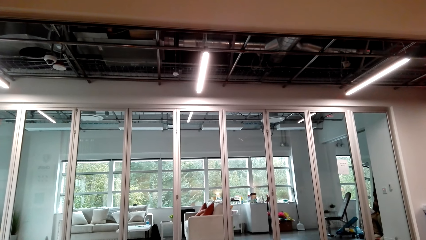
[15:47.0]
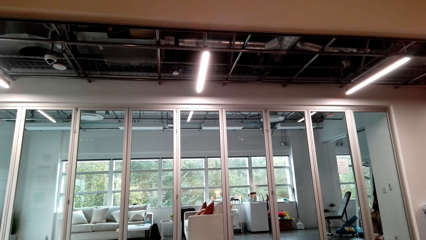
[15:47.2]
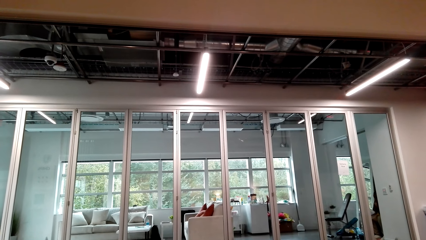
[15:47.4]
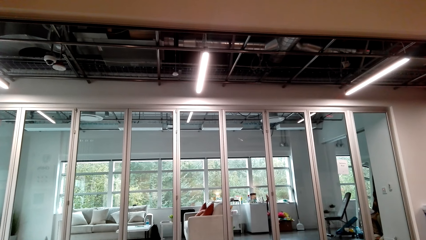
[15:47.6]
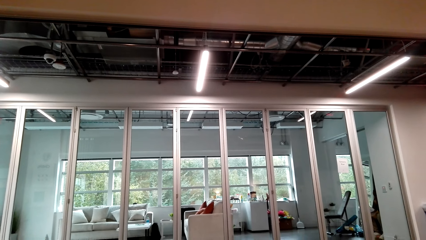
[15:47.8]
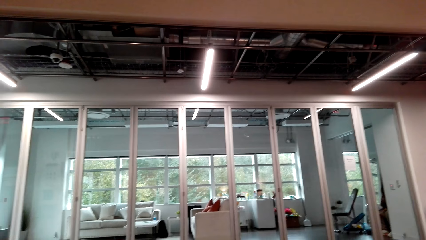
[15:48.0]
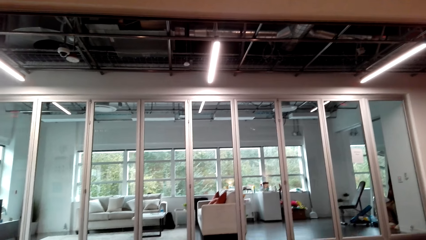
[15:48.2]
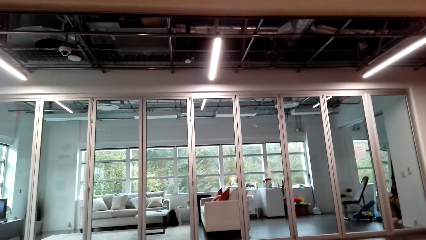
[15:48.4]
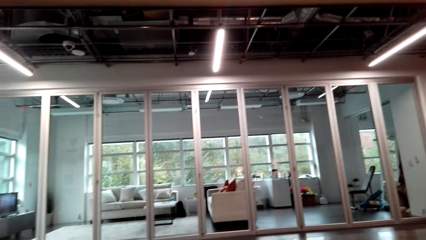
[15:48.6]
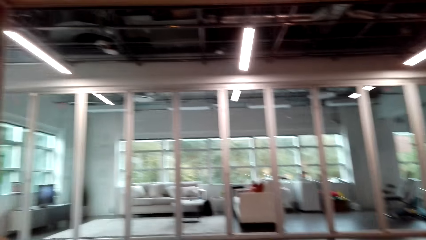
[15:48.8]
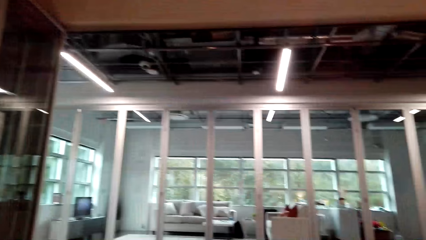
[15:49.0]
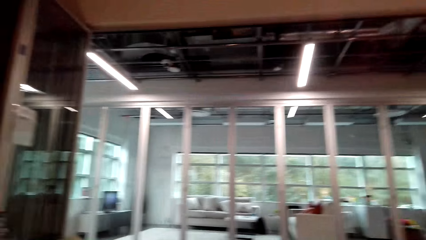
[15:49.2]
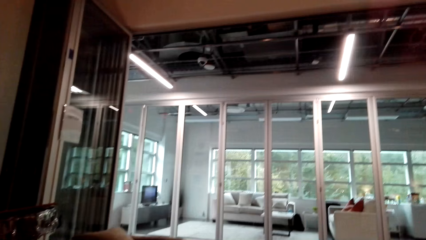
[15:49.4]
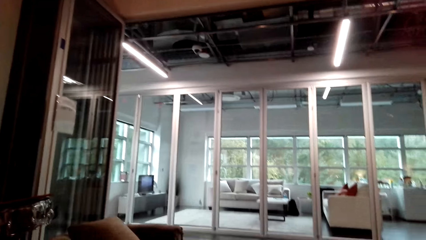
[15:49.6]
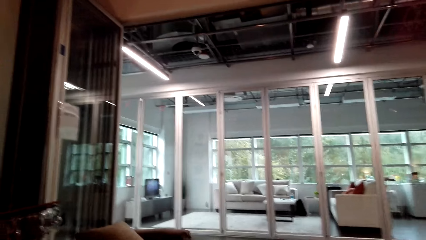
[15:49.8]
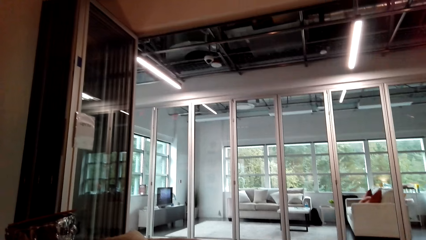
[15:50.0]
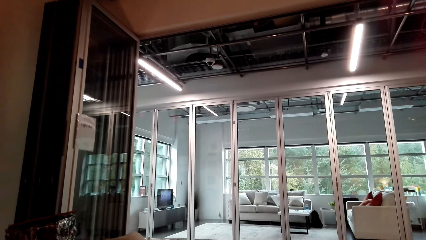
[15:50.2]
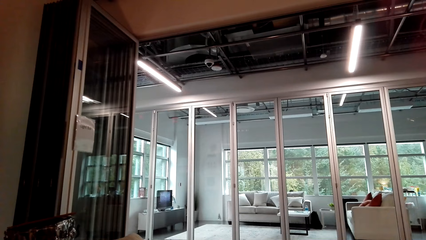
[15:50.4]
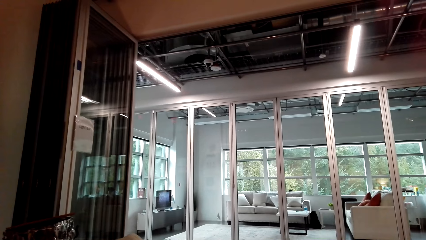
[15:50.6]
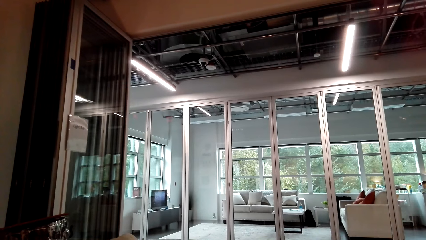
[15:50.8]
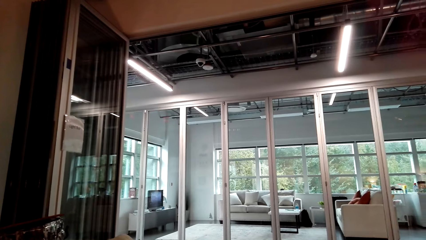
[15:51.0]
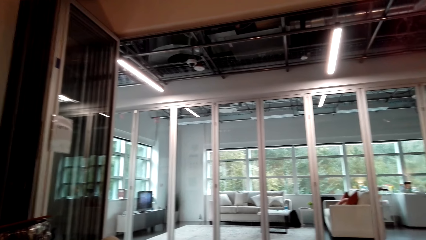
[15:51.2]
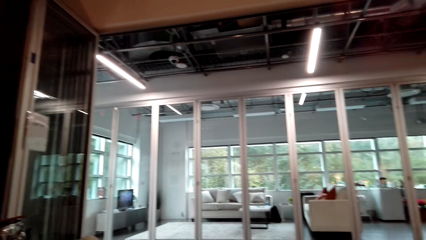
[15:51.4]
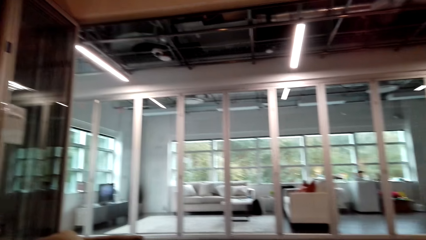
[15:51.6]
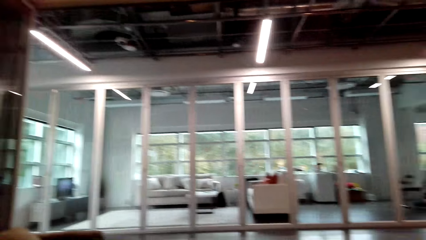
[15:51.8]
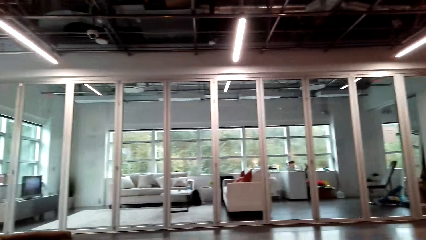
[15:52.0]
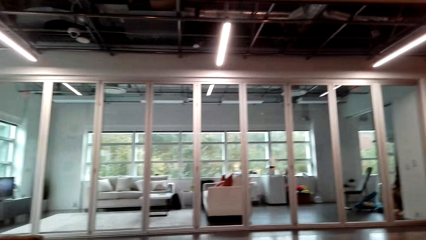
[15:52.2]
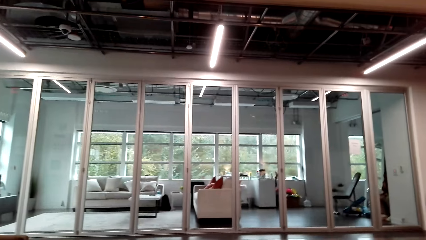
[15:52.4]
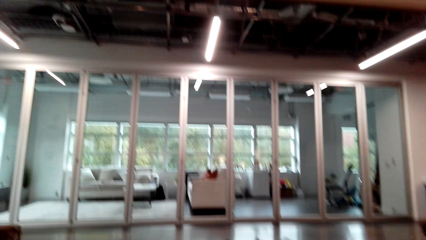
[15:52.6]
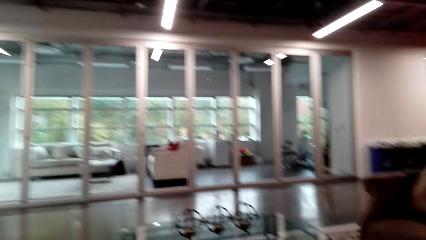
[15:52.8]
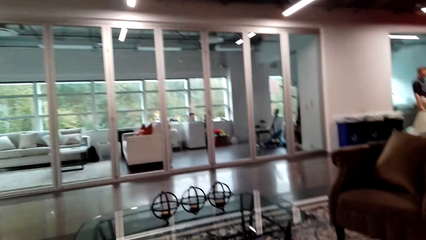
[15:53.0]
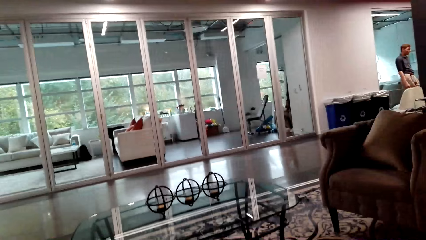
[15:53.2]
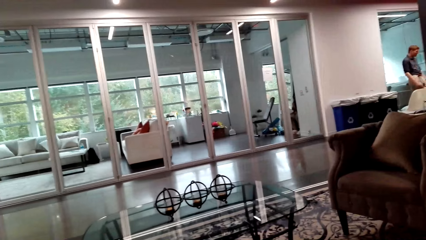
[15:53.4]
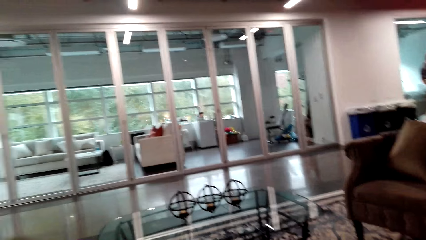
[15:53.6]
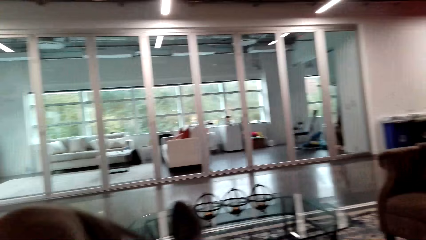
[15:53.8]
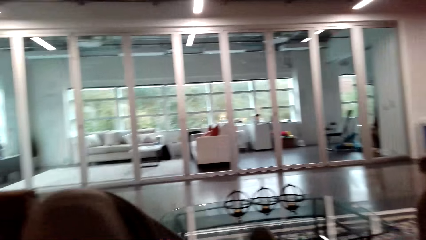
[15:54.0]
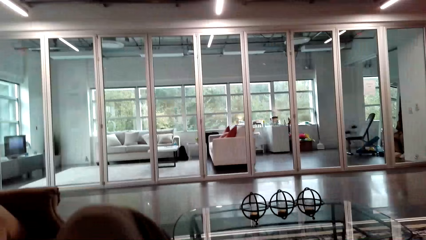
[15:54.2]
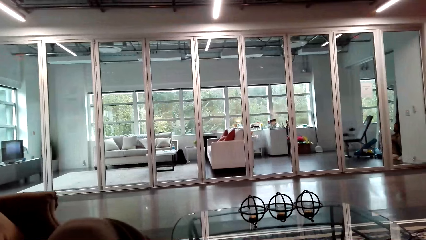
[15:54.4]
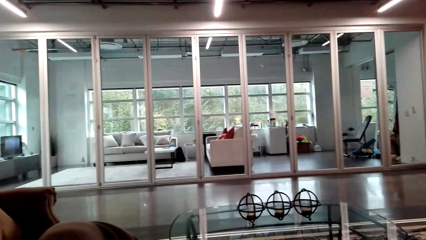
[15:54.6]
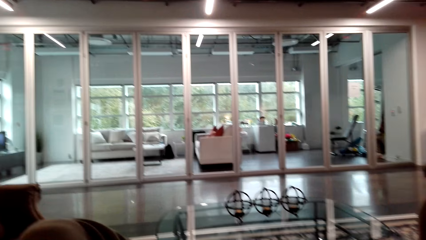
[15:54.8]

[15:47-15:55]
The camera wearer looks around.

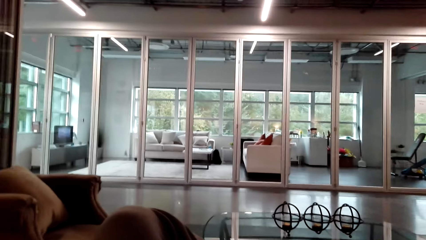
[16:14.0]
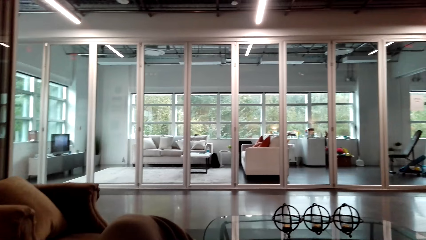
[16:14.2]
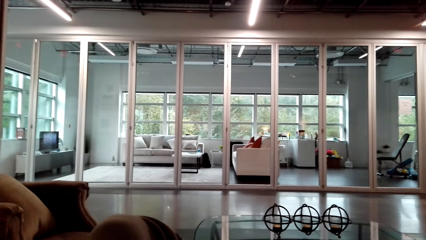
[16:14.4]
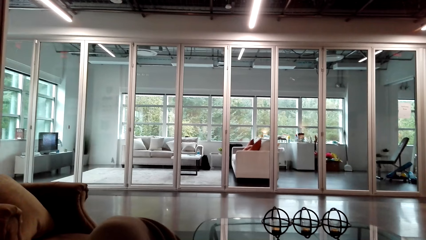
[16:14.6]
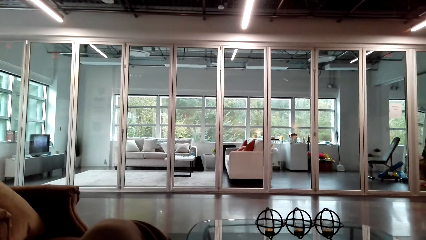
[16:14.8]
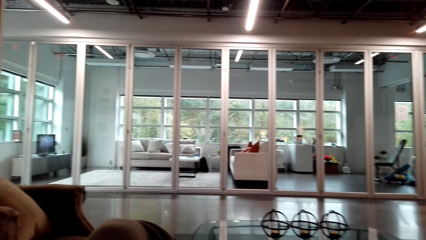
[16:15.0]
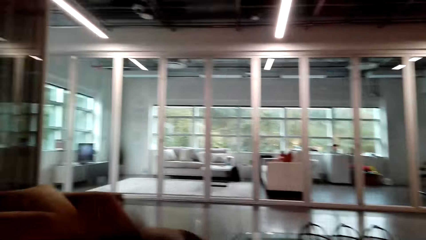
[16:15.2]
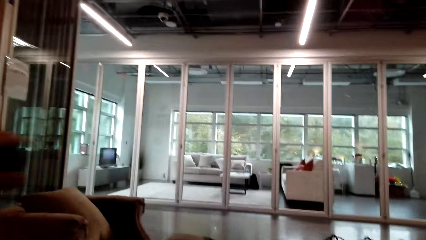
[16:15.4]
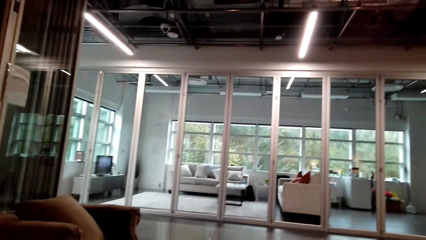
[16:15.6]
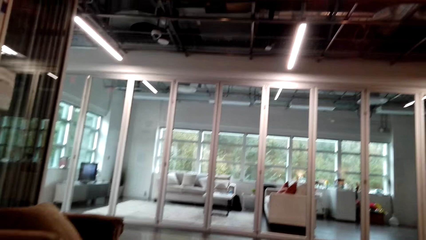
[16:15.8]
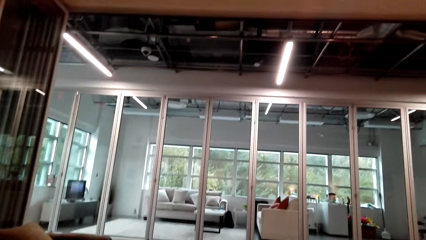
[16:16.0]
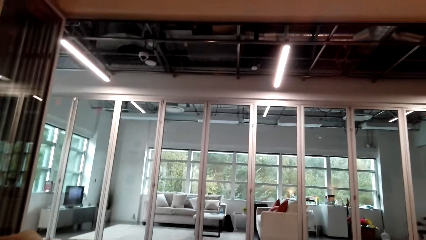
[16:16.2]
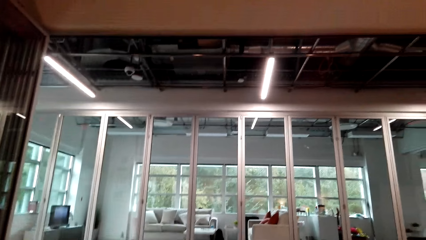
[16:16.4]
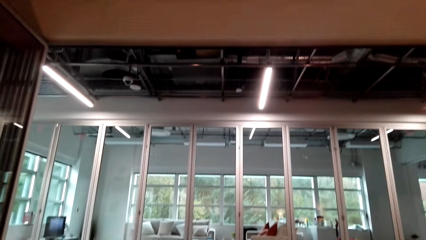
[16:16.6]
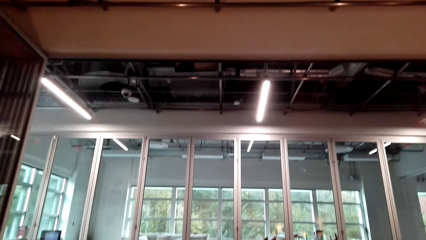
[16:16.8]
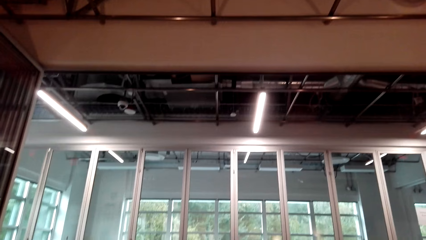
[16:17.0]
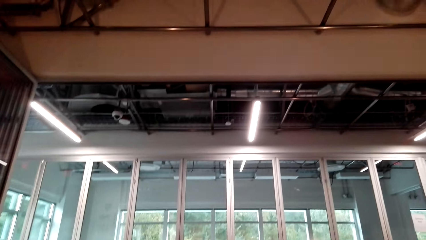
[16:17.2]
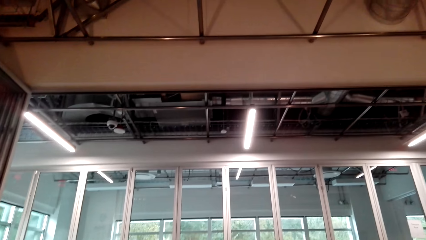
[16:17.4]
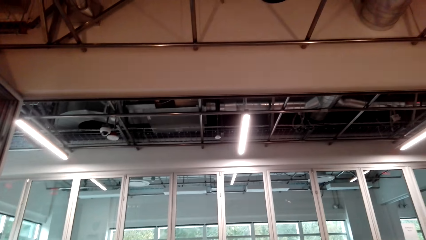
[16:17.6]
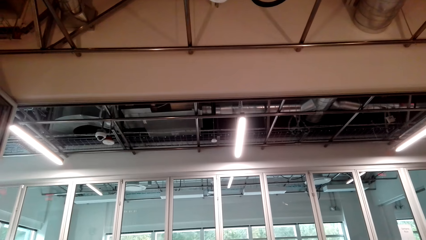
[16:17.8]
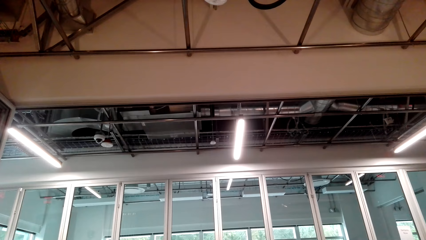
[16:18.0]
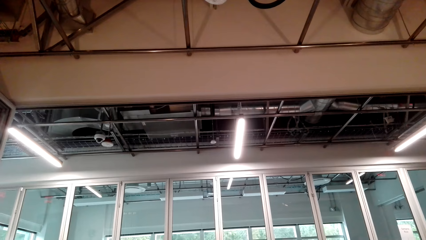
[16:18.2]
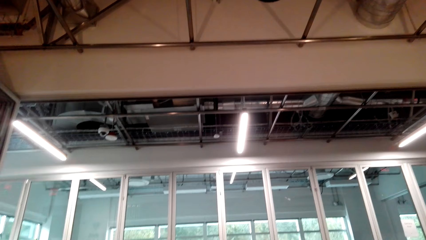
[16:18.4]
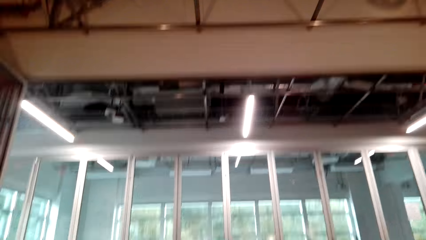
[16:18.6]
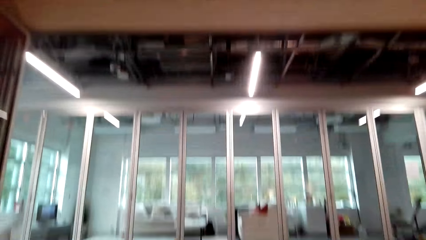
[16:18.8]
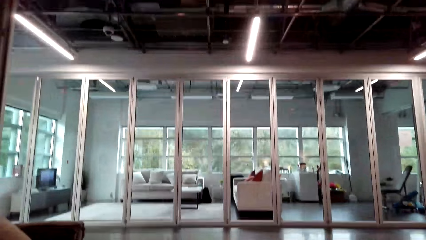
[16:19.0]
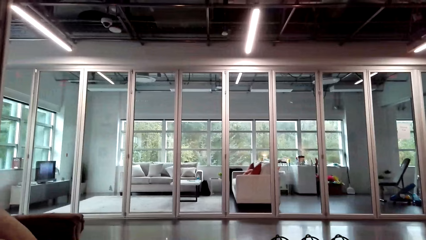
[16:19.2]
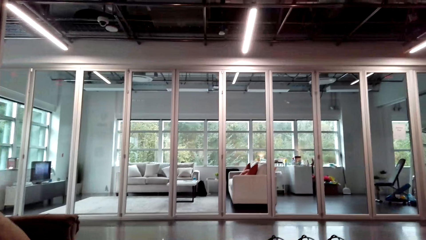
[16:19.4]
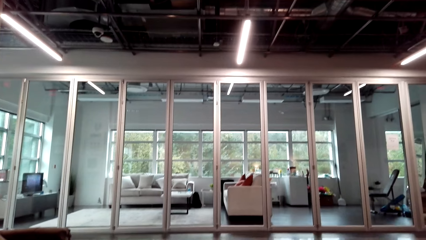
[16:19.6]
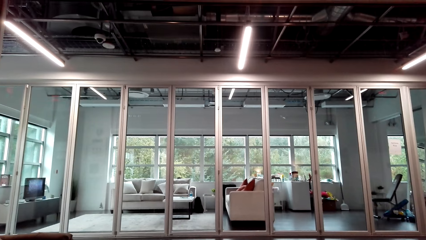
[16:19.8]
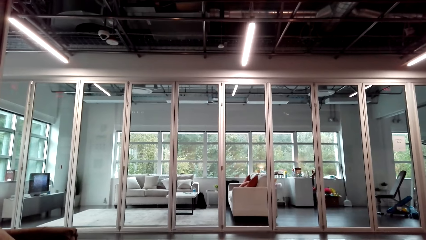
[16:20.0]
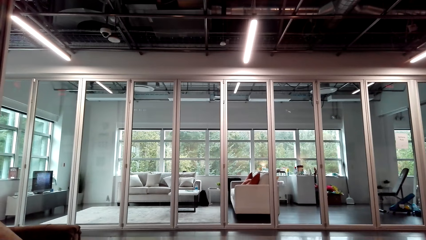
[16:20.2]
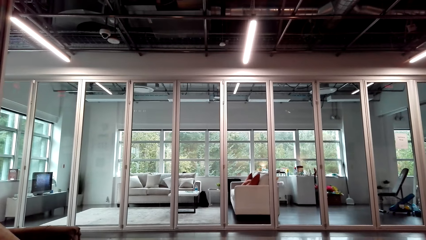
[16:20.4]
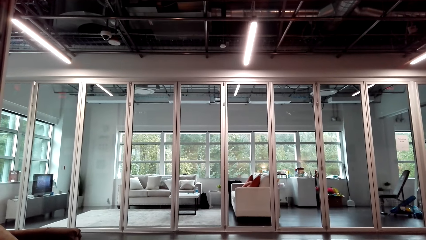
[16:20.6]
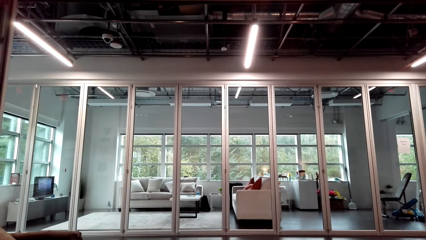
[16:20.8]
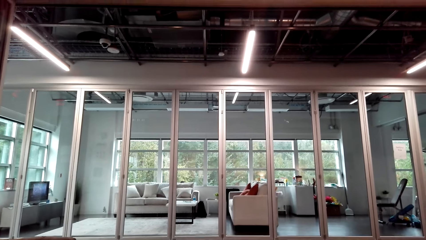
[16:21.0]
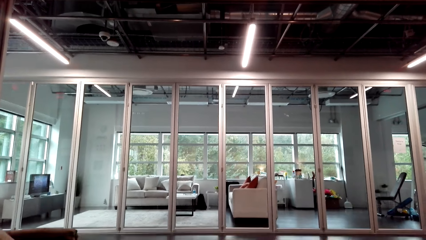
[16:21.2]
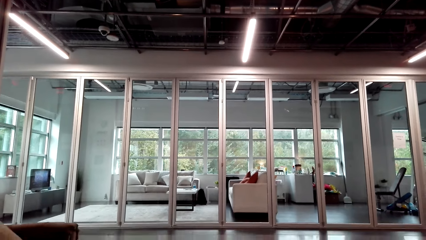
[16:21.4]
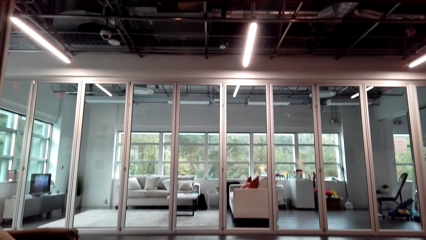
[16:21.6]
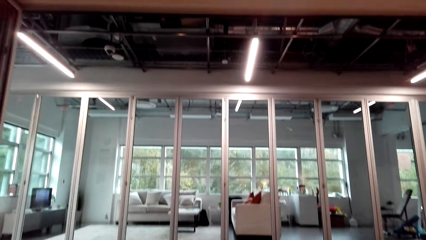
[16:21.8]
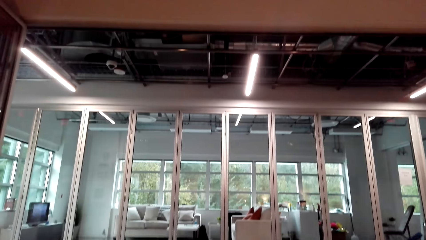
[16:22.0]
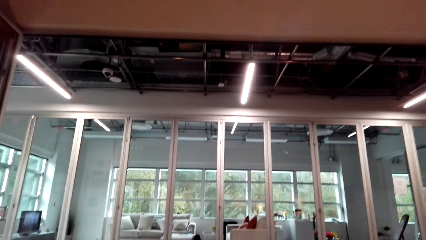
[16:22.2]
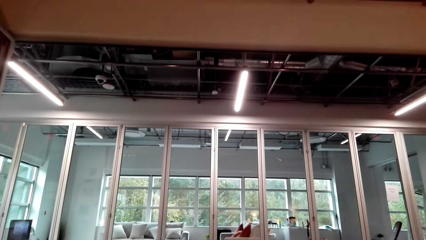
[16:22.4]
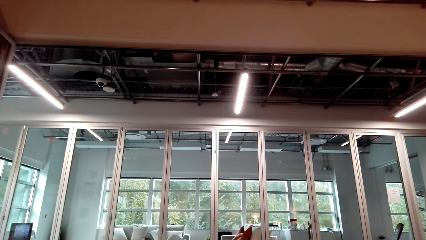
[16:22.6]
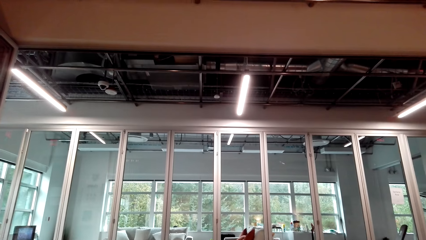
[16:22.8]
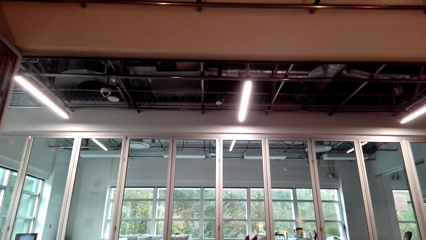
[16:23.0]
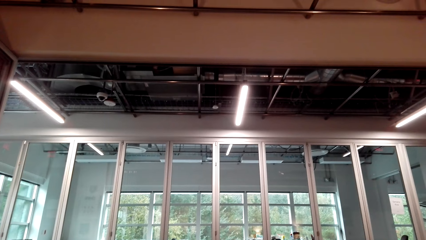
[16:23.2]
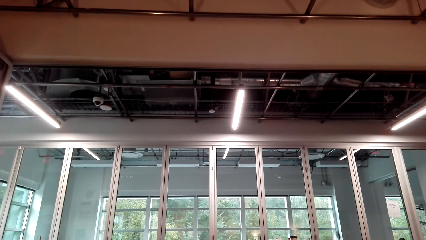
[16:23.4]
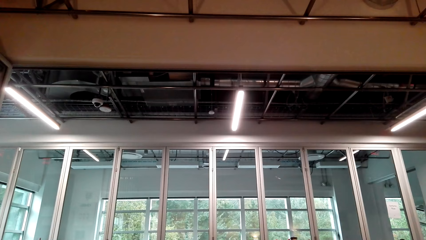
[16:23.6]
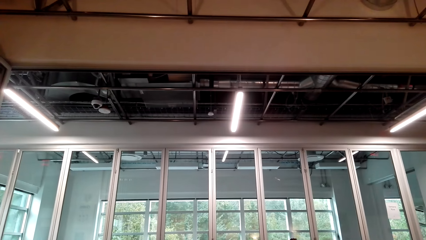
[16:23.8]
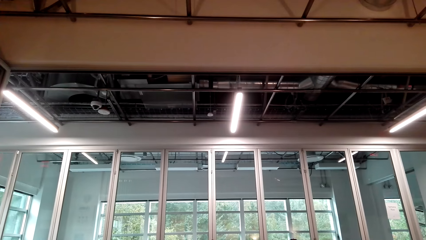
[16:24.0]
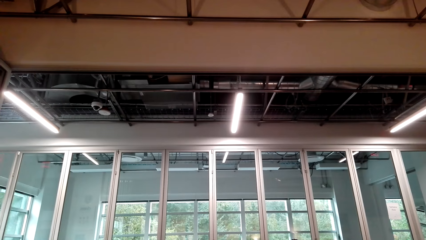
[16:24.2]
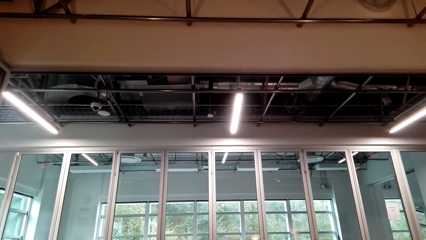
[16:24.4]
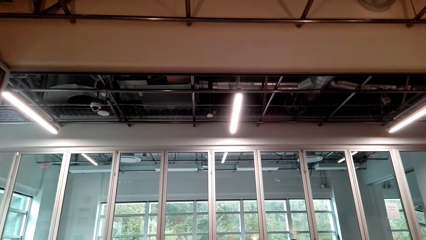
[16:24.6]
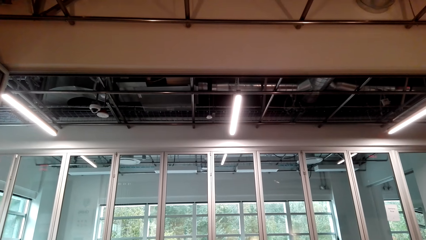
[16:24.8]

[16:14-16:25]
The camera wearer does something. They look around.
